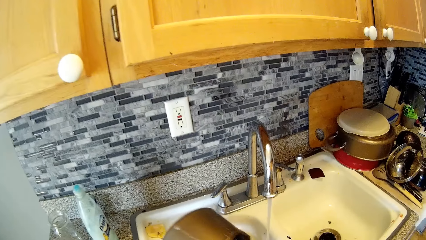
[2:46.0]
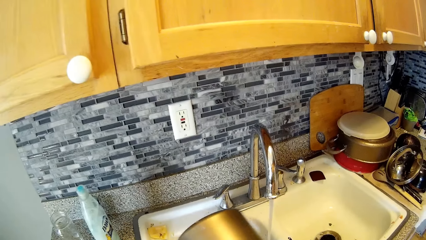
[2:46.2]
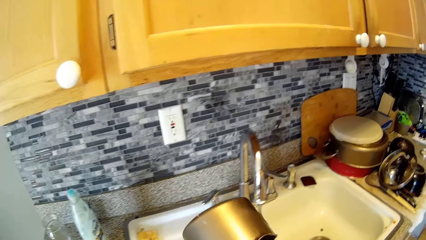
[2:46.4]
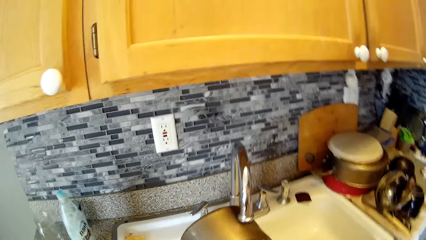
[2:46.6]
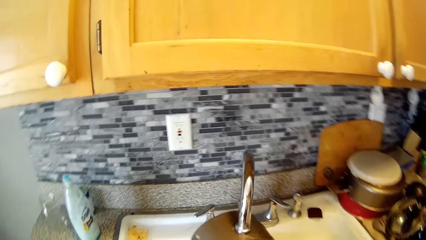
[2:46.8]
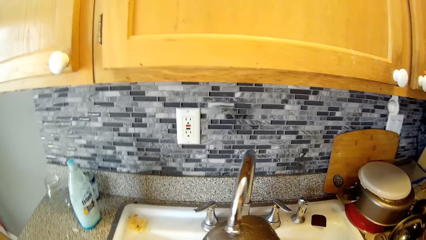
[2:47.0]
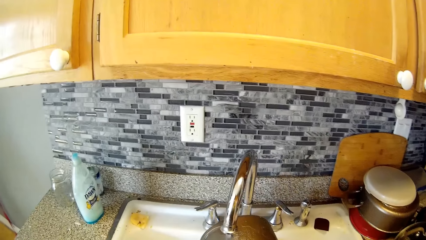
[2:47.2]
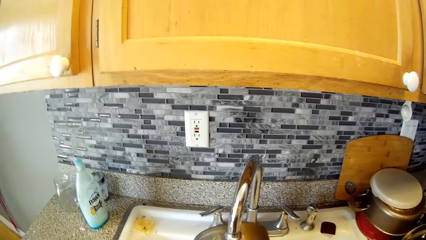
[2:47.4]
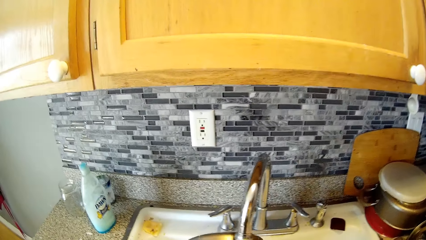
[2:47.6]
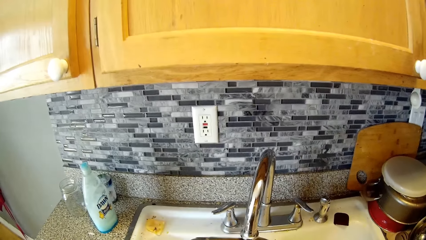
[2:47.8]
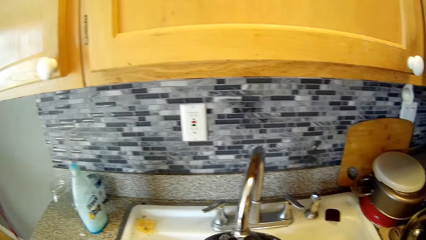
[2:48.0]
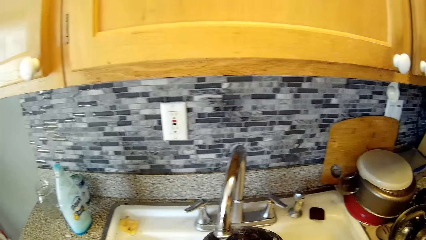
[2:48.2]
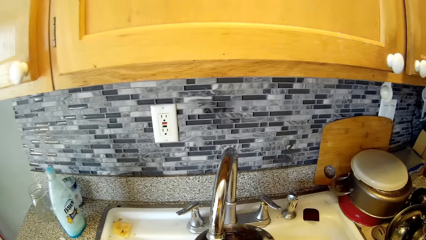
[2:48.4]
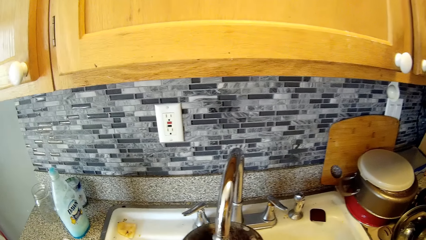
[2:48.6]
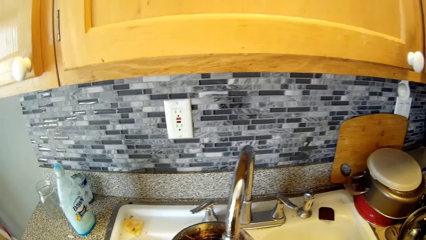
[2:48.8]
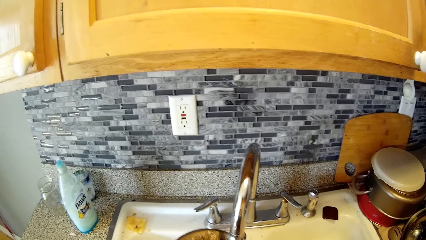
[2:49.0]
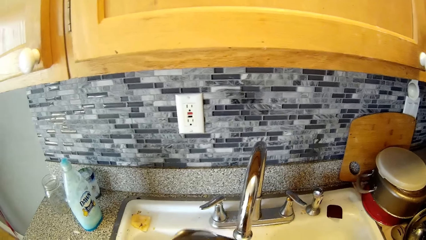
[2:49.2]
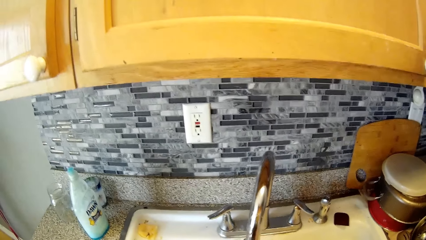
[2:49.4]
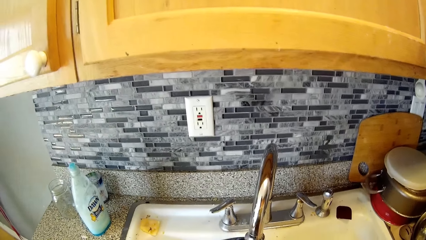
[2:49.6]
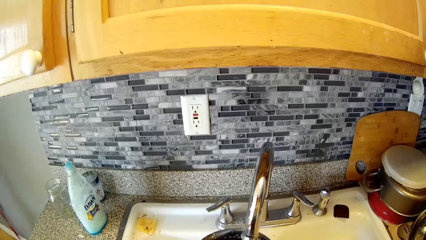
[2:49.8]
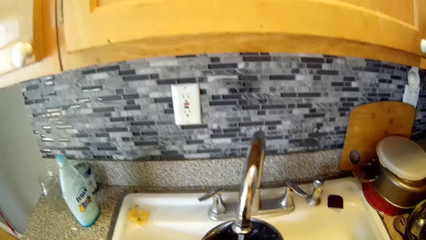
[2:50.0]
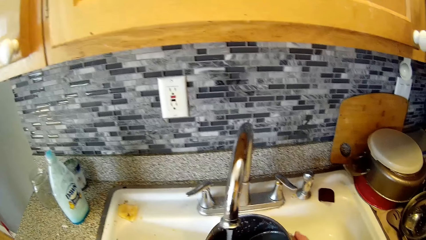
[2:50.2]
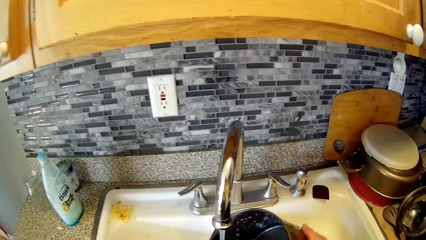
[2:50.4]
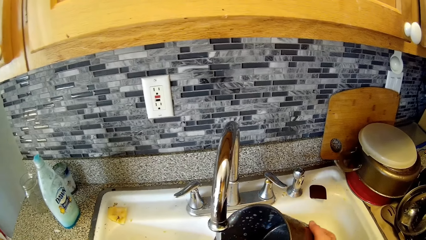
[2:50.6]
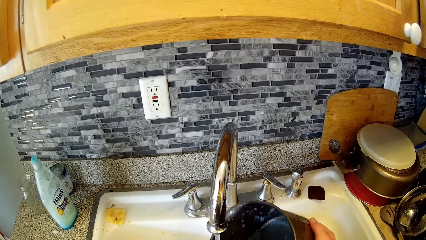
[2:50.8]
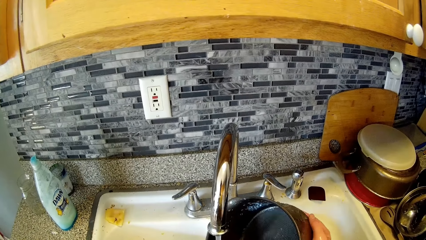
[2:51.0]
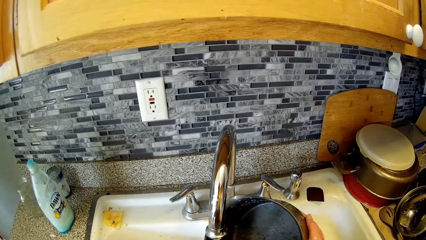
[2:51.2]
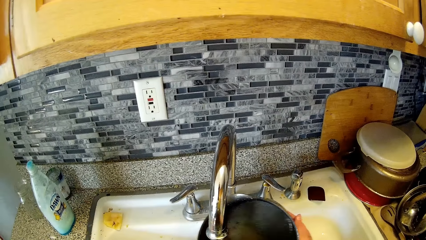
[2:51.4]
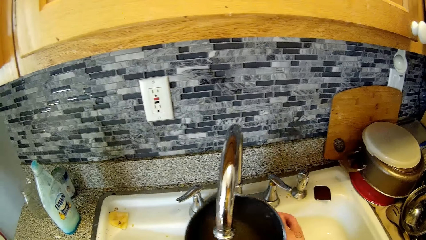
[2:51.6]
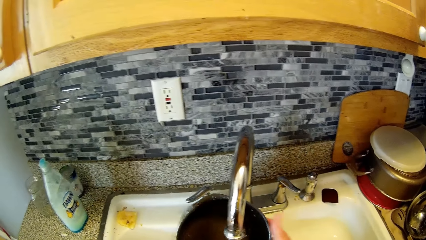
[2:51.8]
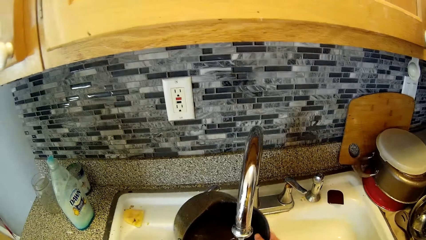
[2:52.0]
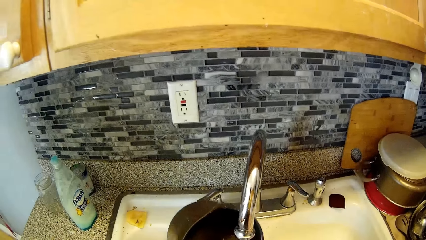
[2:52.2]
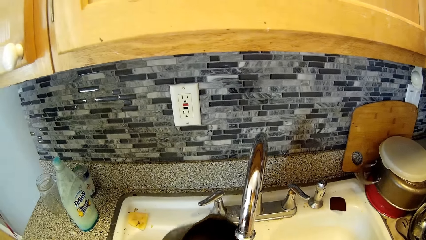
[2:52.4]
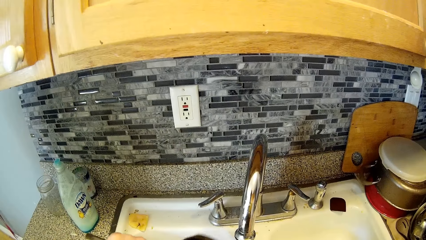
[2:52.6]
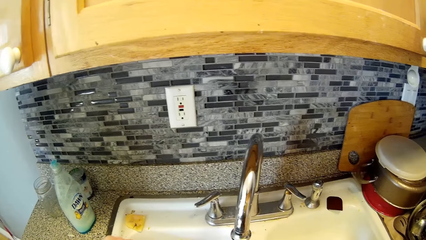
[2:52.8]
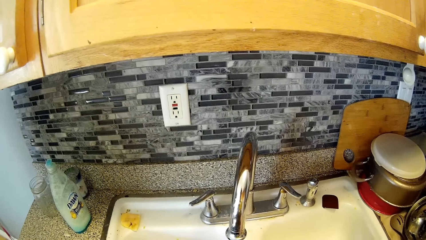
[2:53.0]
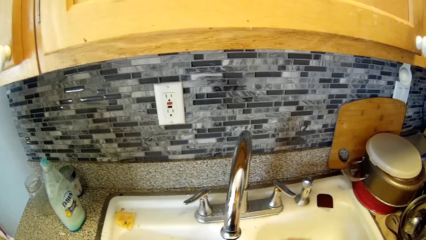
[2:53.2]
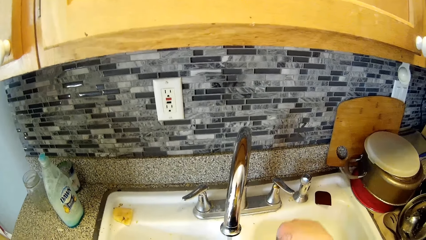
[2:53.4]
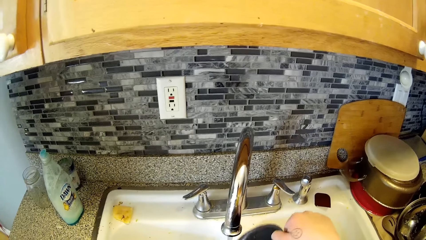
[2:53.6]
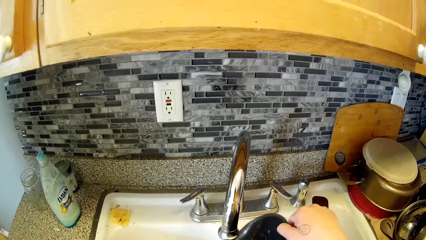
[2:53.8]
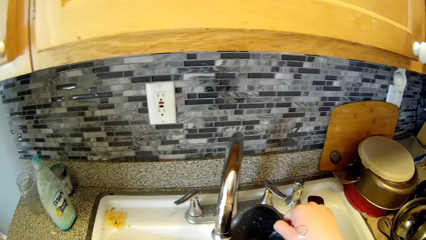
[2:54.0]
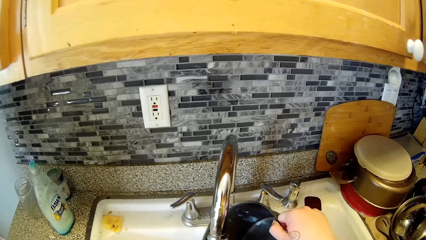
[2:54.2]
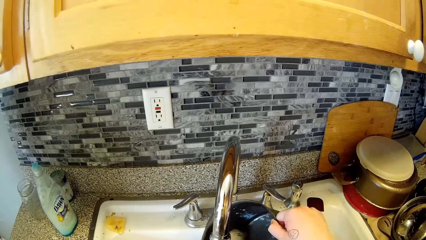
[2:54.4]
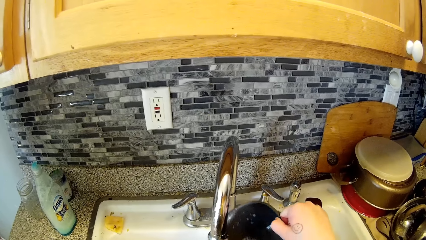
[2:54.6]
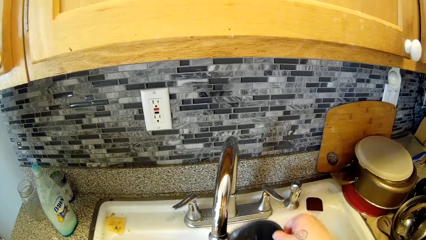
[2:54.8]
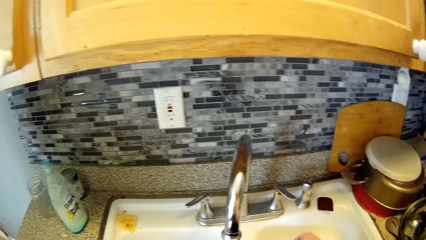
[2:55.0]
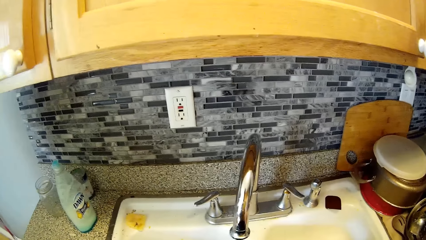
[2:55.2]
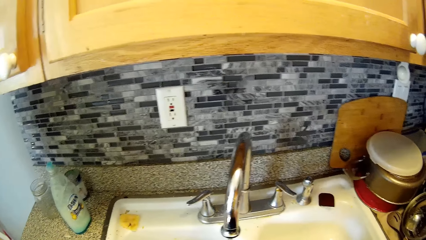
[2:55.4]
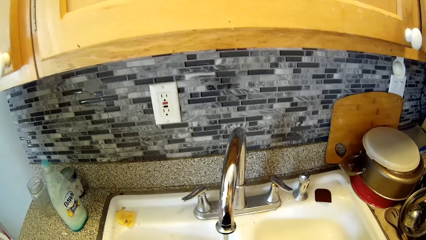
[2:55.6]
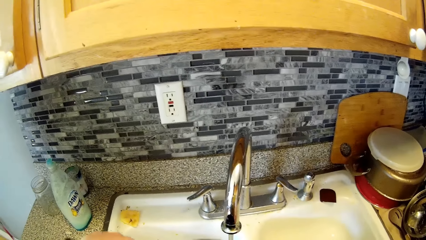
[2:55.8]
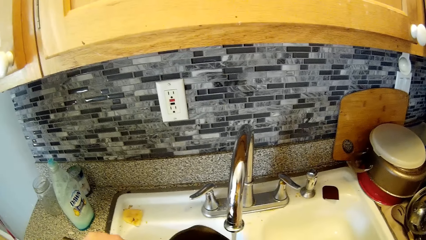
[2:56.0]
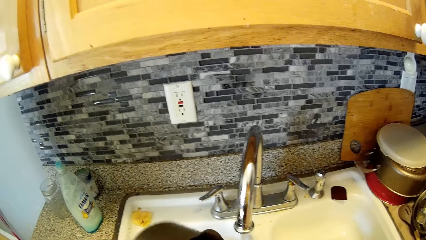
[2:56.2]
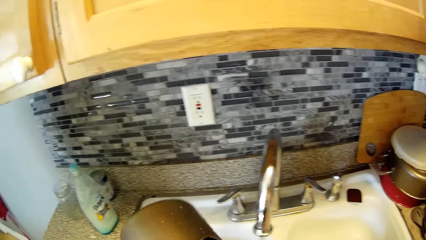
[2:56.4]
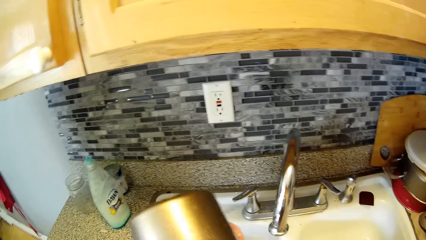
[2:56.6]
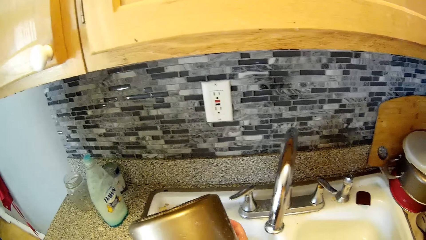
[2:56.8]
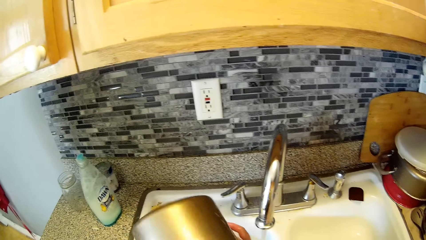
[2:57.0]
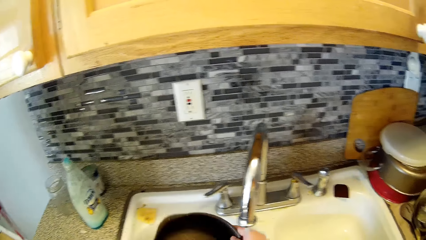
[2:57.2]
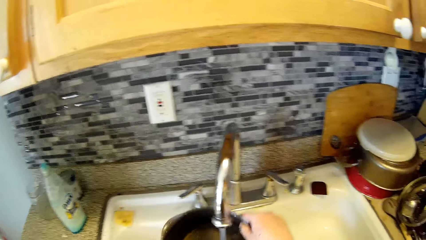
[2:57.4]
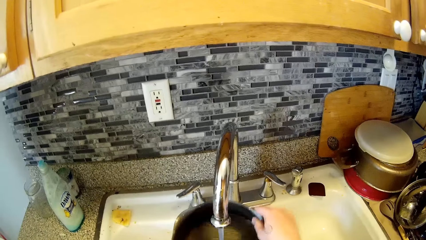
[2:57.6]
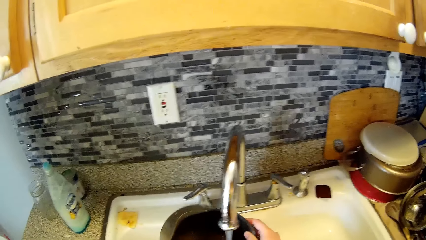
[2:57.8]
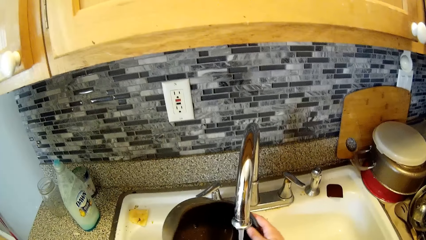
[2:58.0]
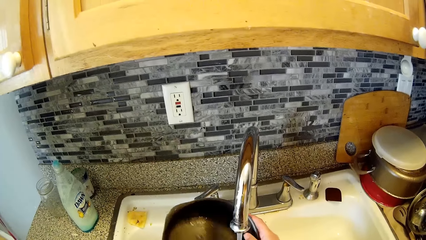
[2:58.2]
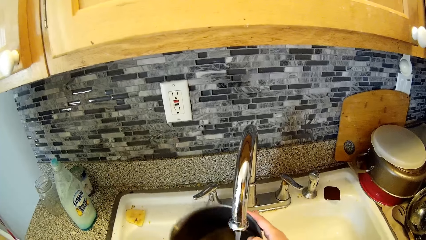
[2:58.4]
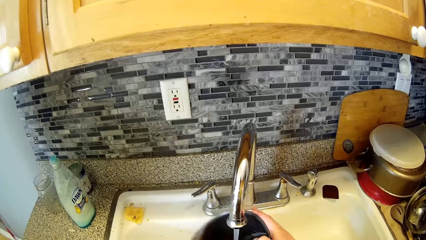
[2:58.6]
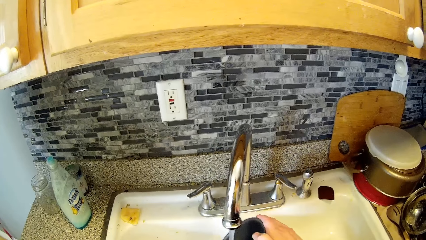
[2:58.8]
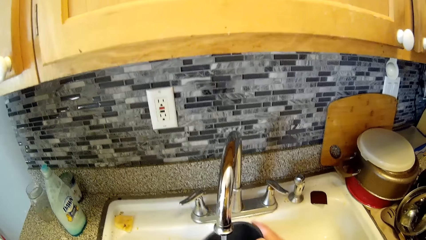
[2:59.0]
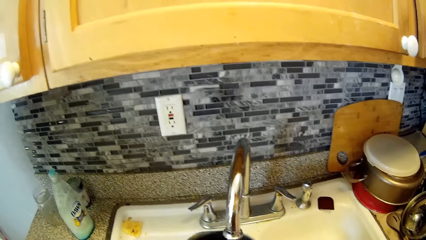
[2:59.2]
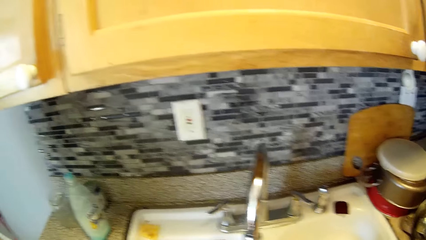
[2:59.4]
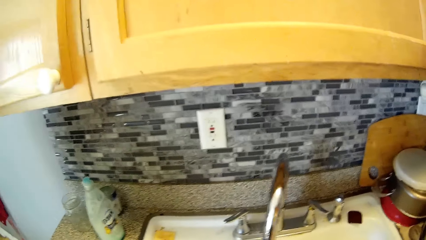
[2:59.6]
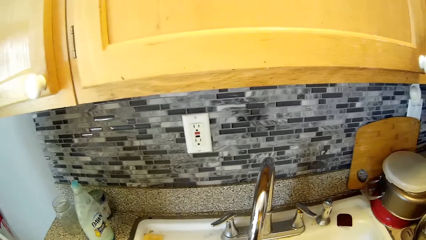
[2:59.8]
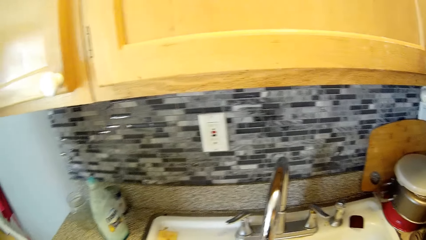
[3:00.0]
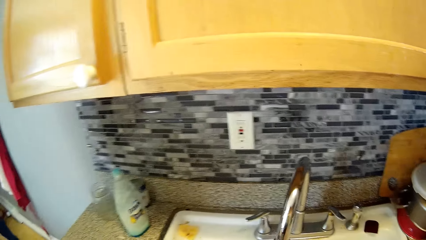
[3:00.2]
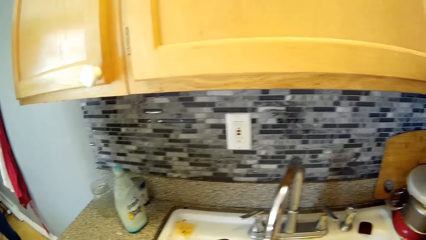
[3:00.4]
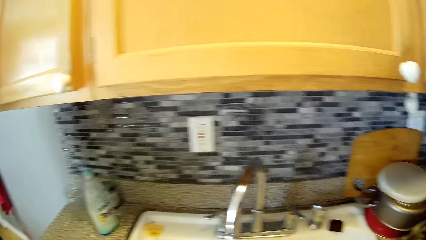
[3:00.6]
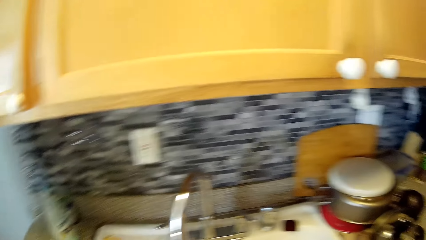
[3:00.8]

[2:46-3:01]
The camera wearer rinses the rubber in the kitchen sink with both hands. They interact with the man in the kitchen.
